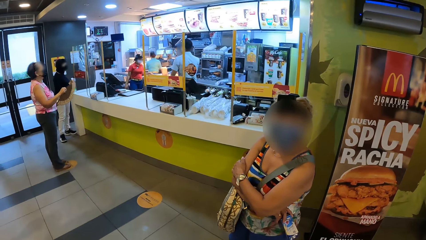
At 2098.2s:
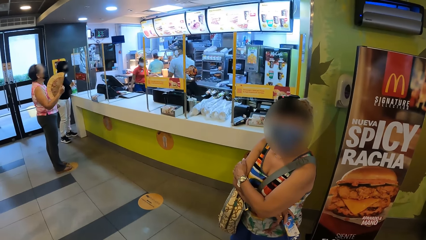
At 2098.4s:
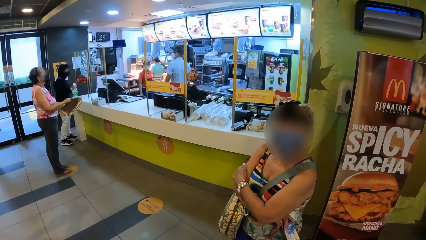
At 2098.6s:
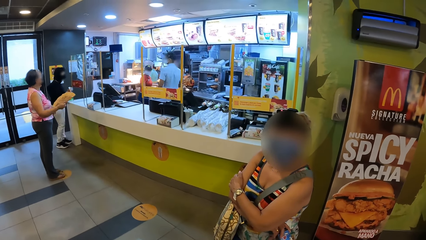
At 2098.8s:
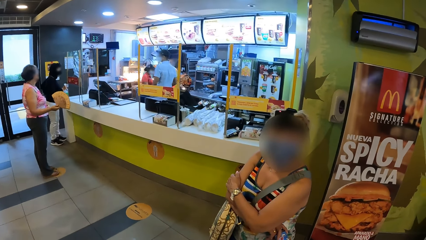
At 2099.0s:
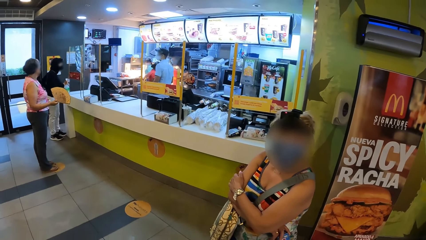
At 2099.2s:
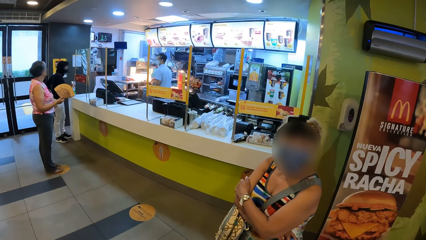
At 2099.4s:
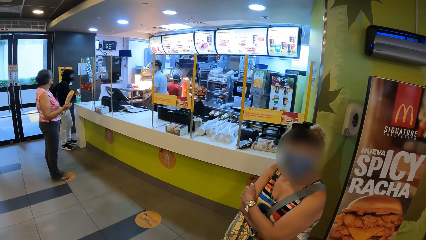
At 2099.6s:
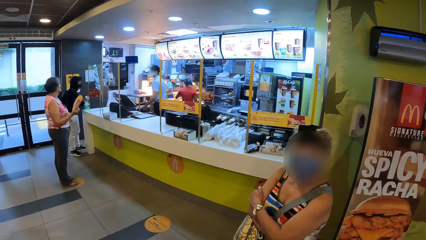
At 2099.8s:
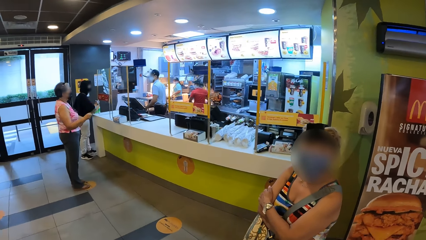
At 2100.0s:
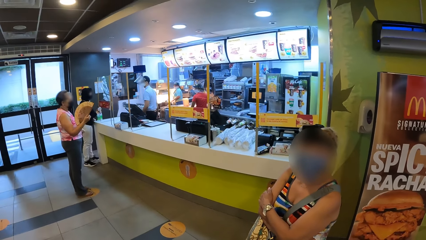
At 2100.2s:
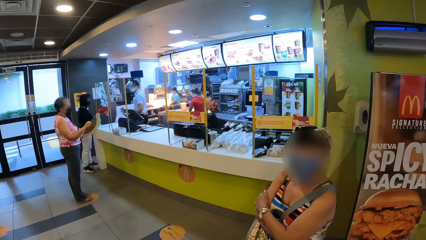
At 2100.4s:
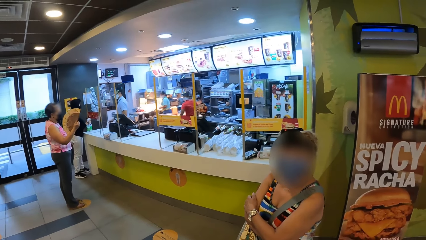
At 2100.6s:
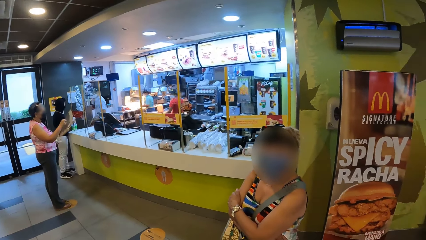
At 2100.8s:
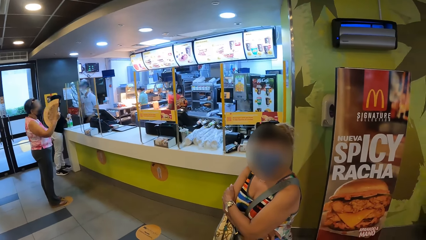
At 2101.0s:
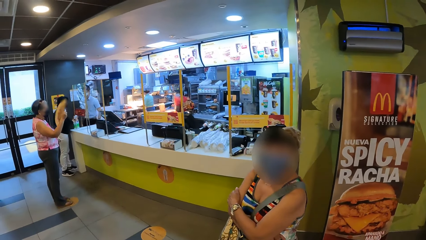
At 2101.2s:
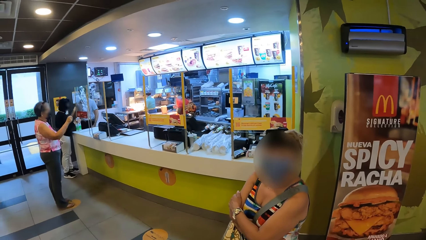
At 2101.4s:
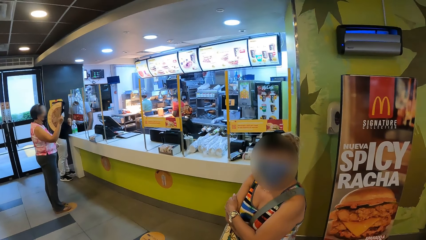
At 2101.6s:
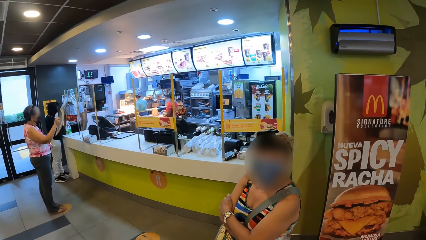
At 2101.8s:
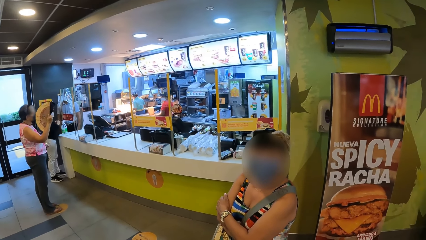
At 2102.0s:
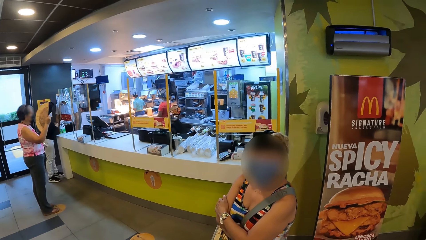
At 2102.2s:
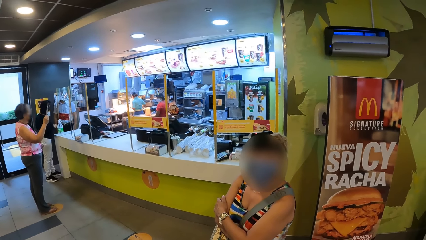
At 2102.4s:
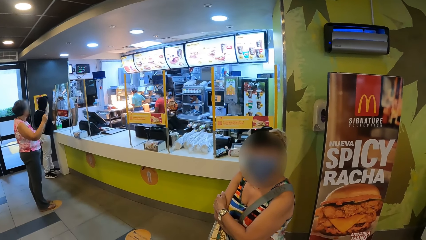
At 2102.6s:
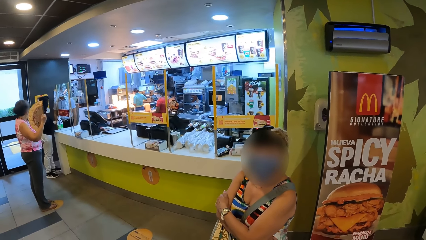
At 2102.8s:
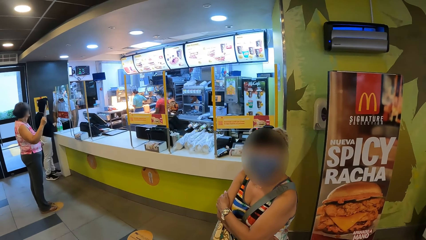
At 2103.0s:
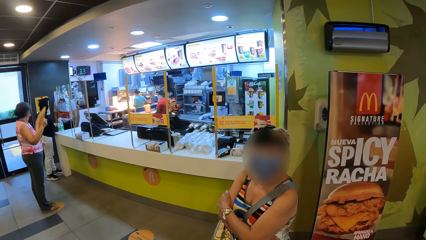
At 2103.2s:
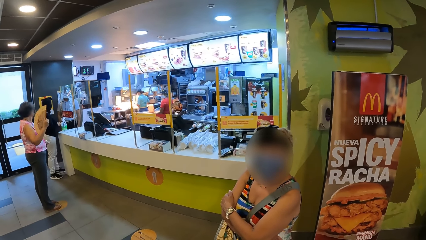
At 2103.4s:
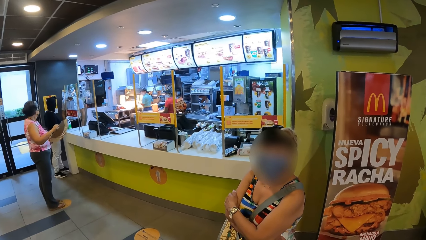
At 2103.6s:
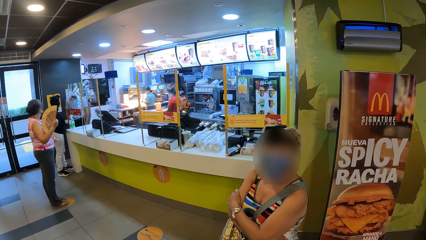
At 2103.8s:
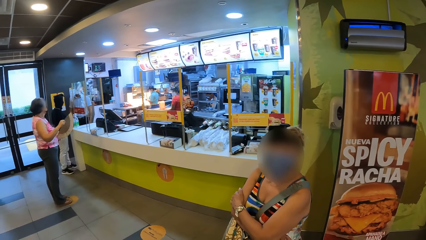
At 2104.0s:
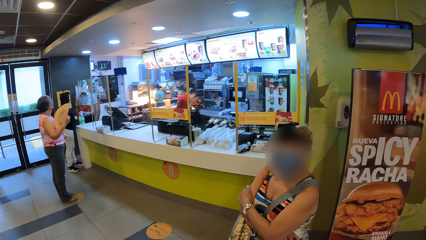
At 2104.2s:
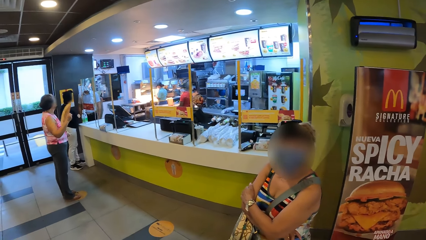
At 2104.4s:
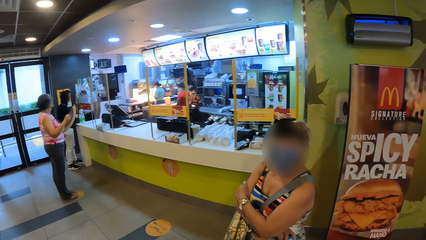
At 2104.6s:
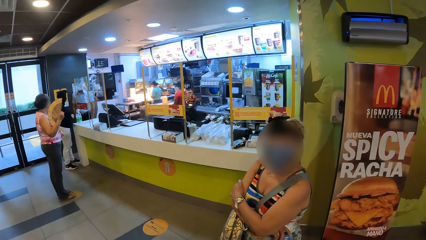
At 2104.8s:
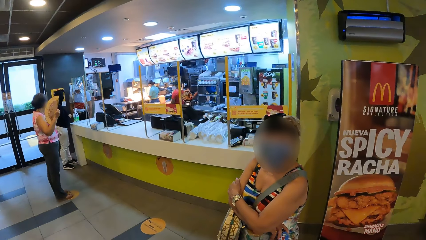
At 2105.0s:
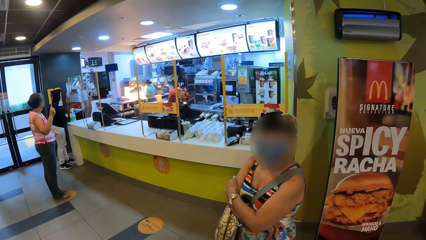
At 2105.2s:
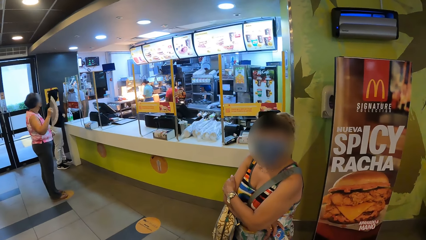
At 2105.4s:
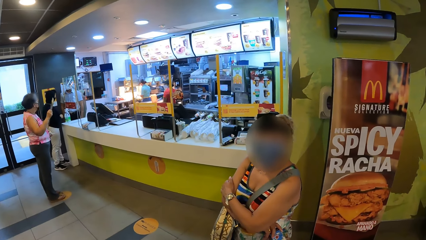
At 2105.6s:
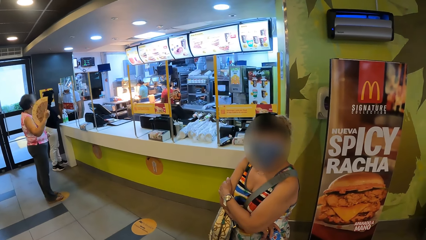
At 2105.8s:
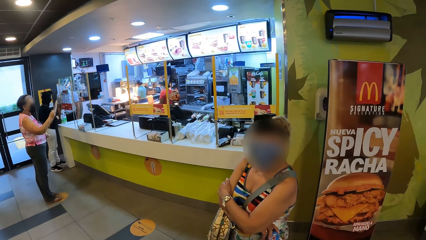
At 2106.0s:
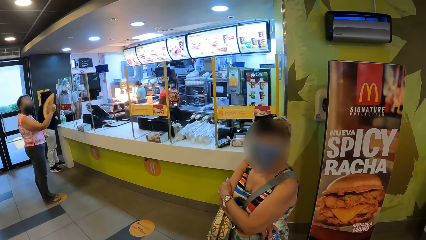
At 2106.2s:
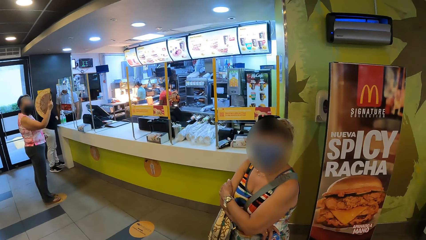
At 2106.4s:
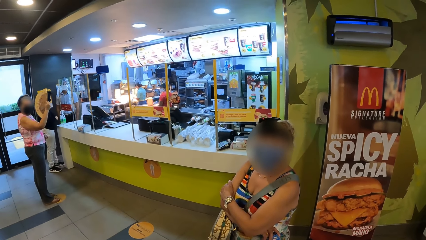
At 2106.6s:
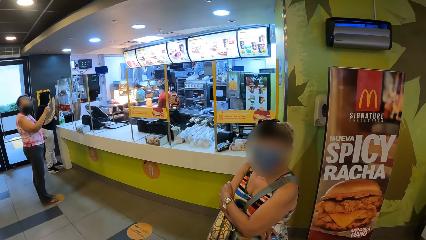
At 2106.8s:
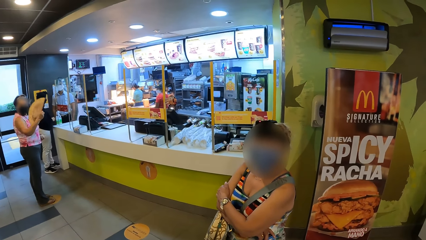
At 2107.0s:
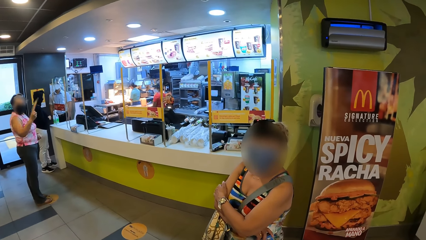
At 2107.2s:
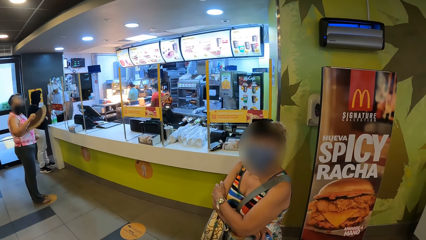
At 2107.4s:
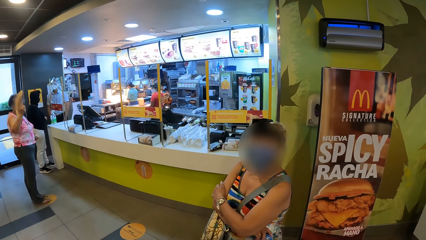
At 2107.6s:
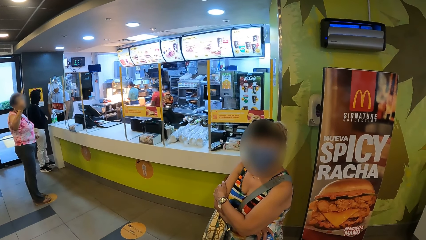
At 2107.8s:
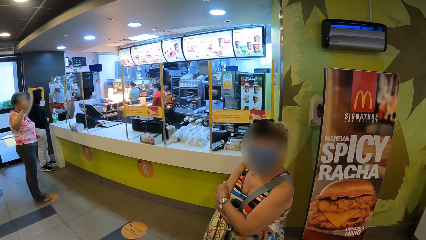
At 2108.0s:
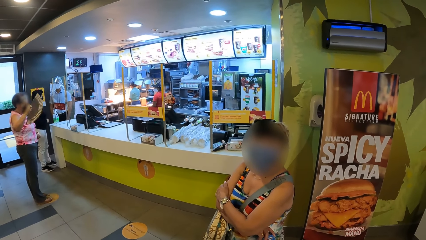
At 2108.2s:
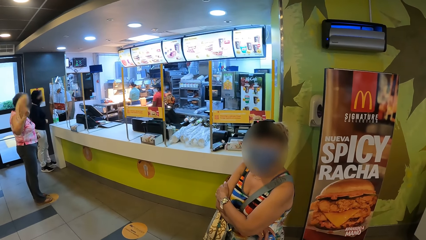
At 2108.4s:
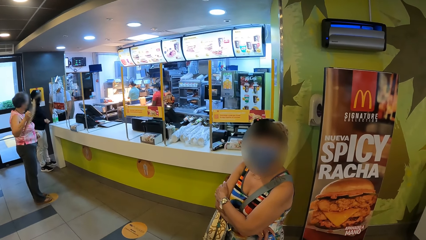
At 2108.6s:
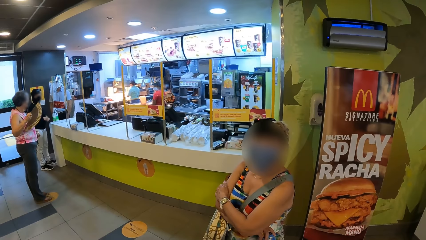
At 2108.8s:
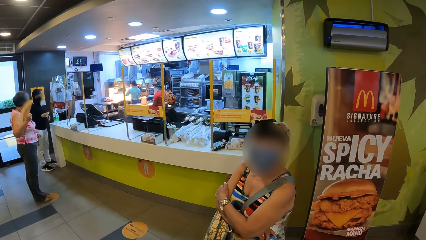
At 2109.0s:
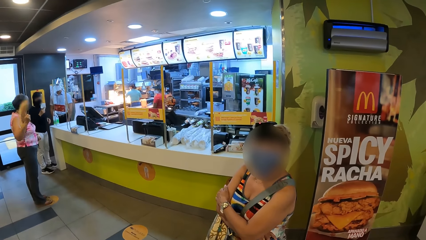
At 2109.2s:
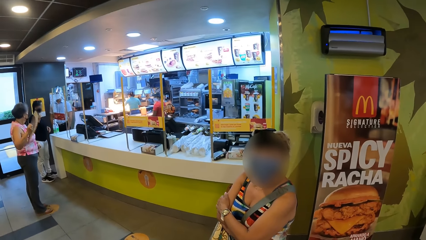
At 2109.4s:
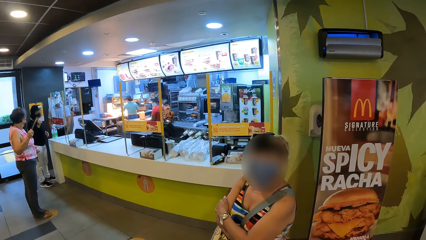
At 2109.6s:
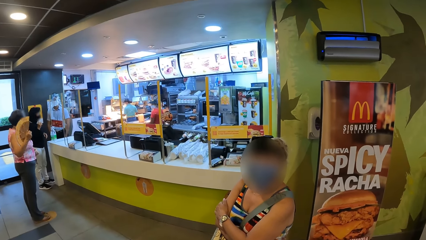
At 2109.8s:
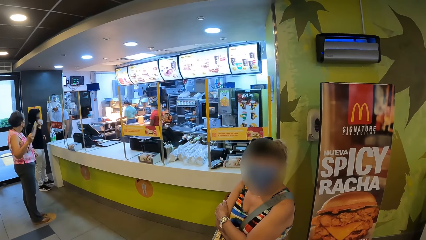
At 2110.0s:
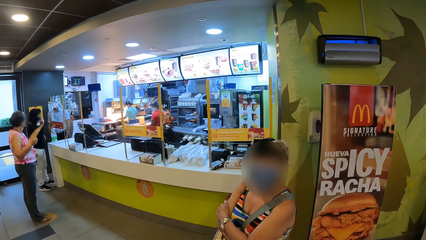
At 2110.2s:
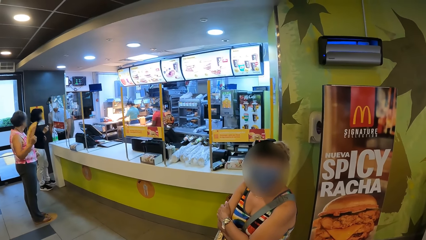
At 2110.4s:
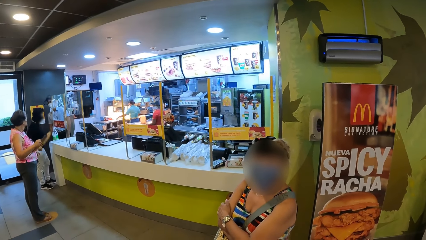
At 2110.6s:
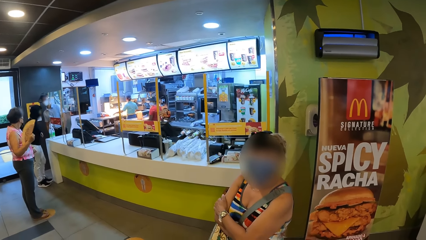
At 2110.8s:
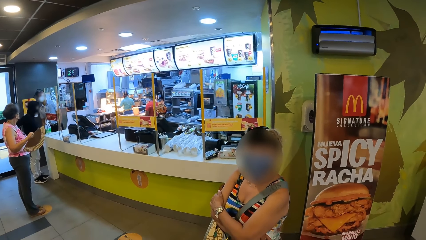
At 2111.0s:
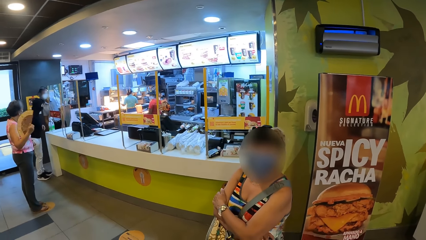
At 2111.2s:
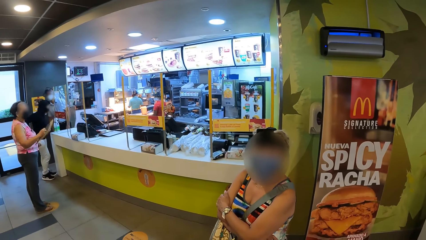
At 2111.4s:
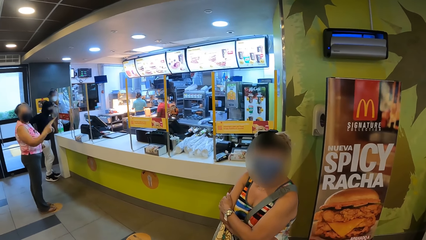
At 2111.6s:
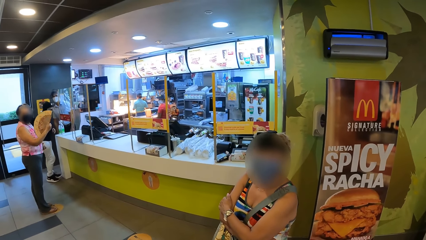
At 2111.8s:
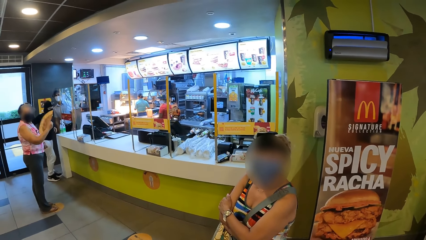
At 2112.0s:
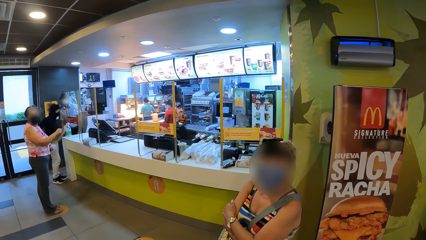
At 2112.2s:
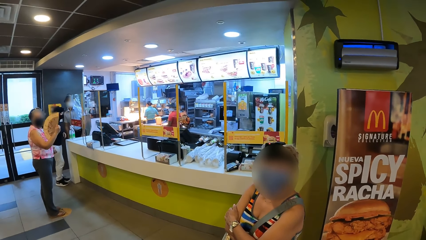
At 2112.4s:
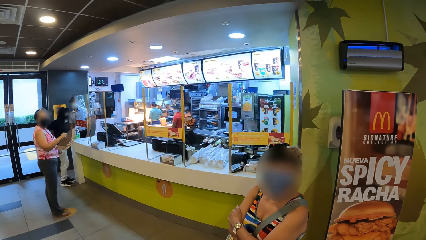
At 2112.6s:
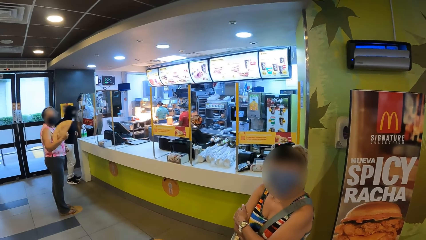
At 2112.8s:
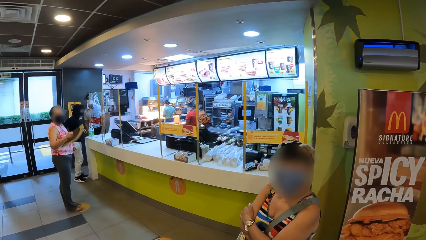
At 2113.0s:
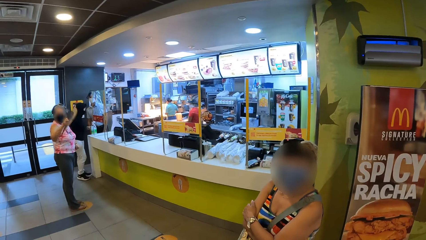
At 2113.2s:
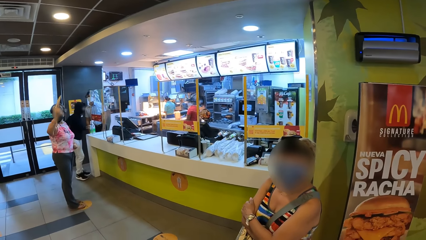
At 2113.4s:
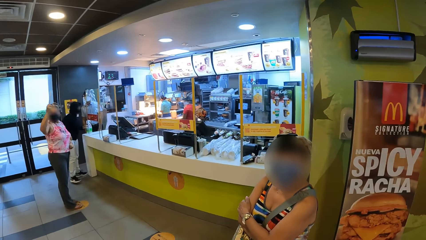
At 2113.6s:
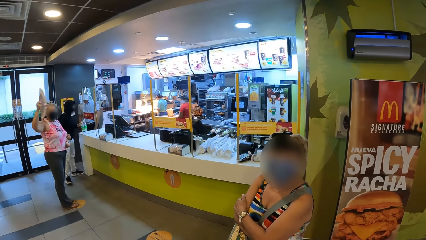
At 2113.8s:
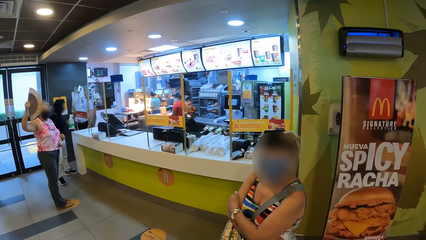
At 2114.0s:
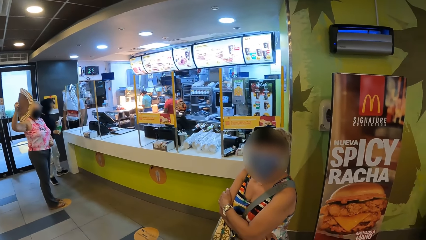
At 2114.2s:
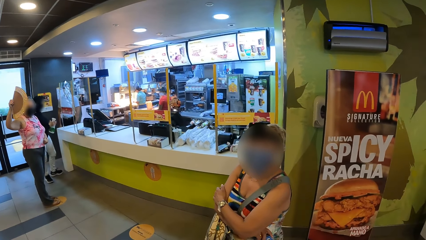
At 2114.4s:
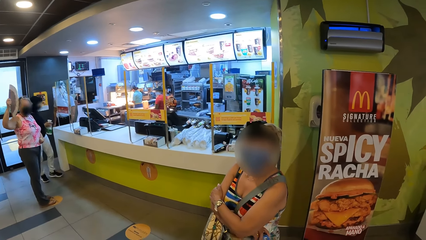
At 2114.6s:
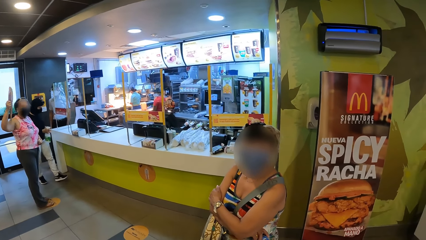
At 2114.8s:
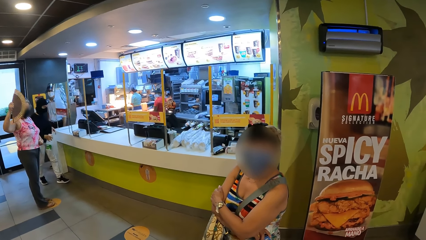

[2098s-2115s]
A person fans herself.
